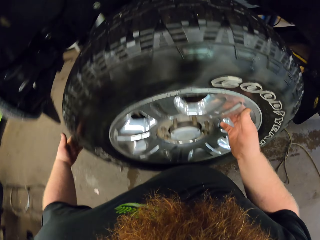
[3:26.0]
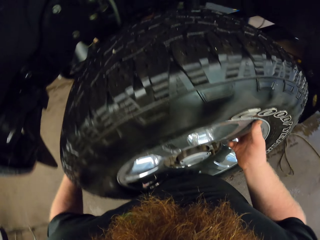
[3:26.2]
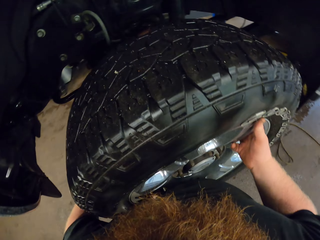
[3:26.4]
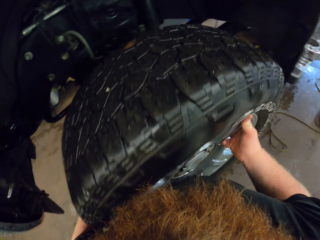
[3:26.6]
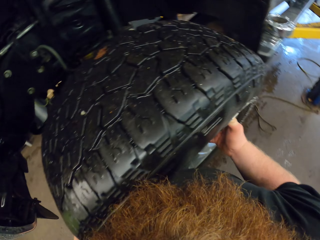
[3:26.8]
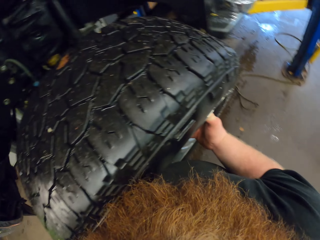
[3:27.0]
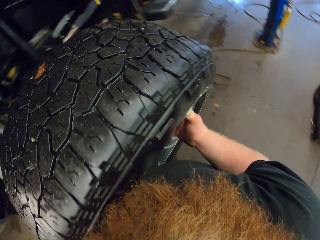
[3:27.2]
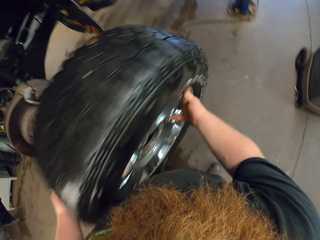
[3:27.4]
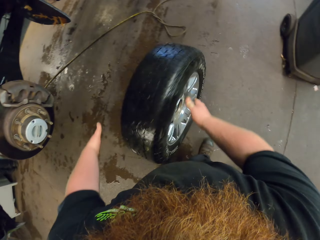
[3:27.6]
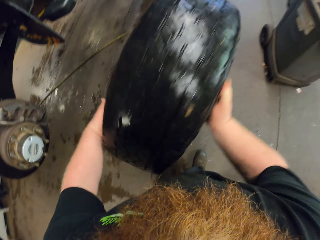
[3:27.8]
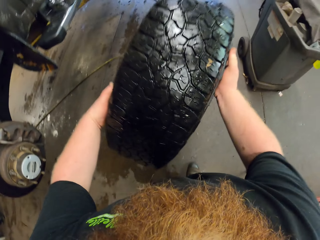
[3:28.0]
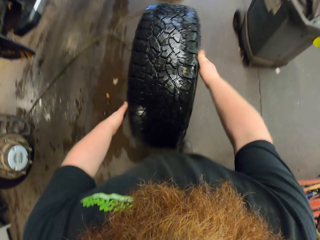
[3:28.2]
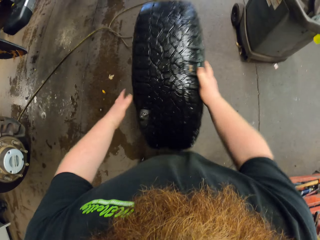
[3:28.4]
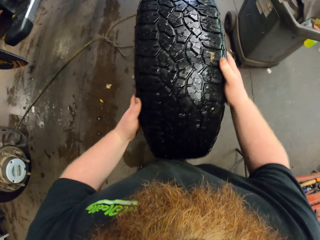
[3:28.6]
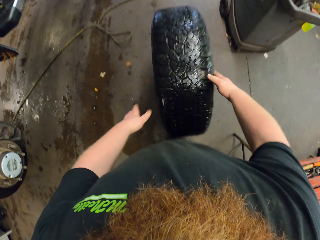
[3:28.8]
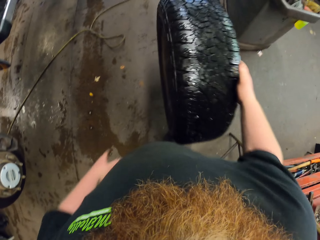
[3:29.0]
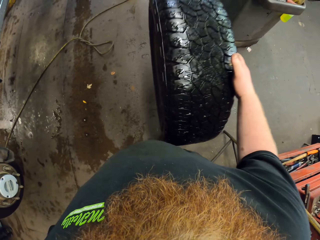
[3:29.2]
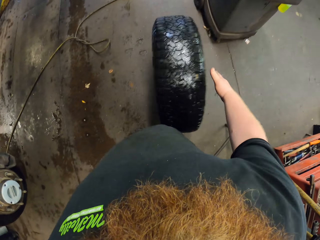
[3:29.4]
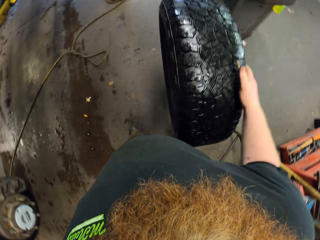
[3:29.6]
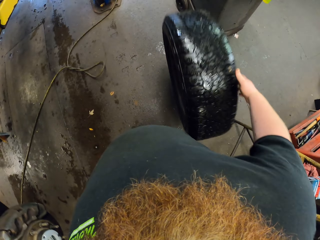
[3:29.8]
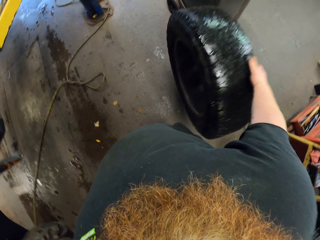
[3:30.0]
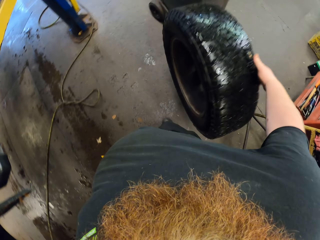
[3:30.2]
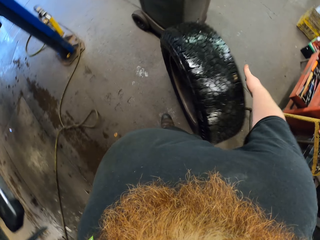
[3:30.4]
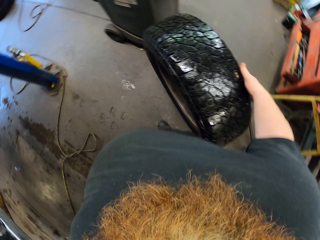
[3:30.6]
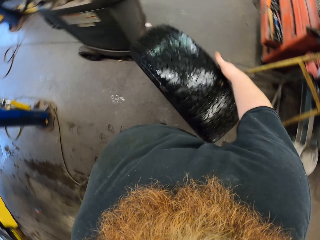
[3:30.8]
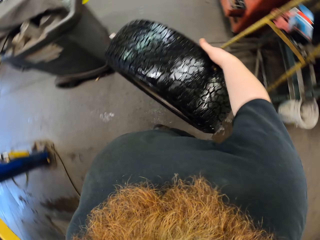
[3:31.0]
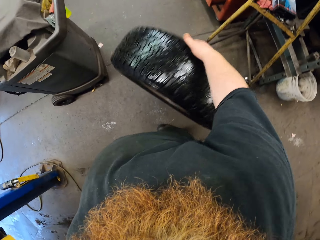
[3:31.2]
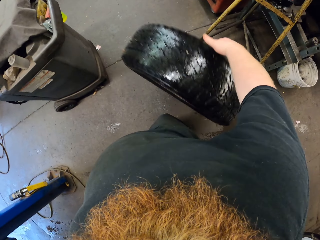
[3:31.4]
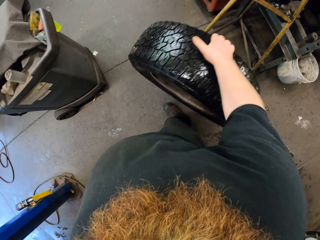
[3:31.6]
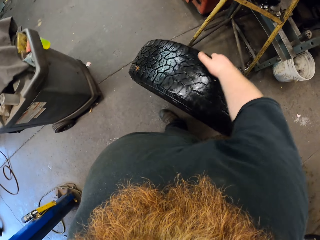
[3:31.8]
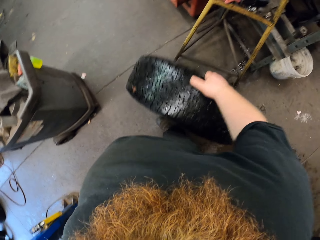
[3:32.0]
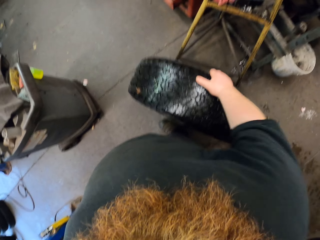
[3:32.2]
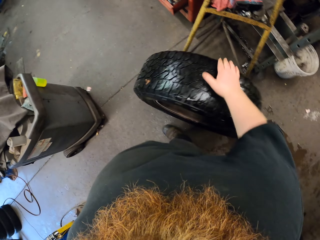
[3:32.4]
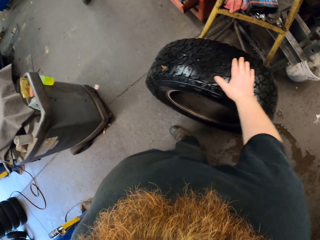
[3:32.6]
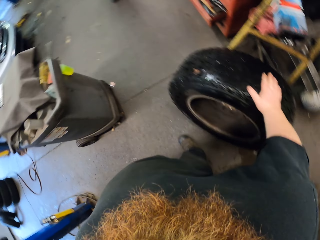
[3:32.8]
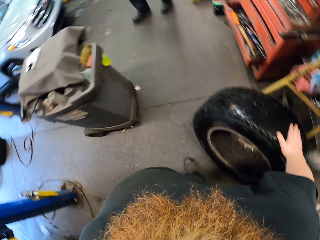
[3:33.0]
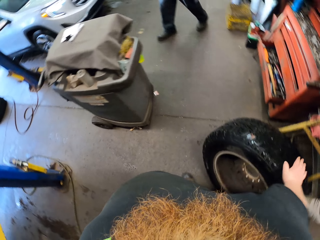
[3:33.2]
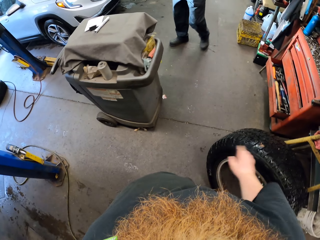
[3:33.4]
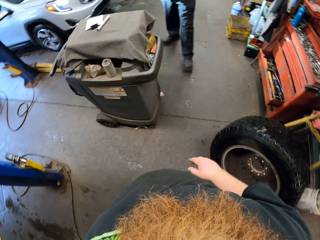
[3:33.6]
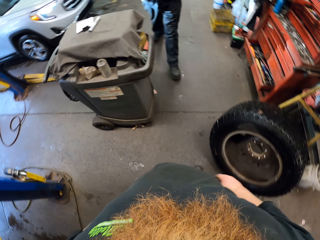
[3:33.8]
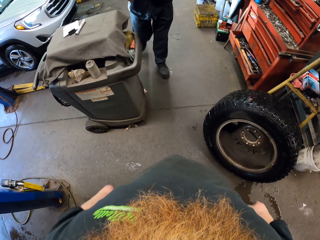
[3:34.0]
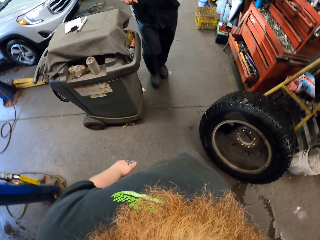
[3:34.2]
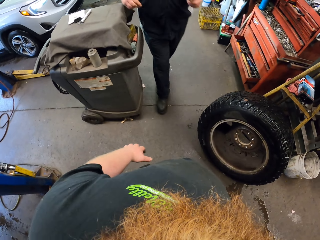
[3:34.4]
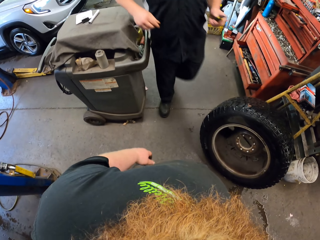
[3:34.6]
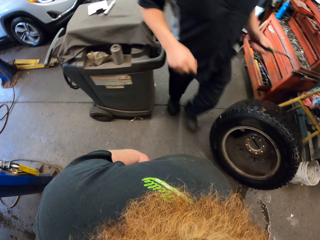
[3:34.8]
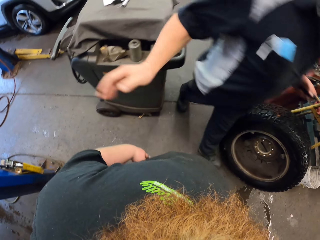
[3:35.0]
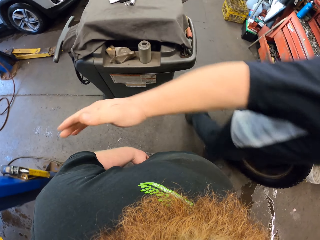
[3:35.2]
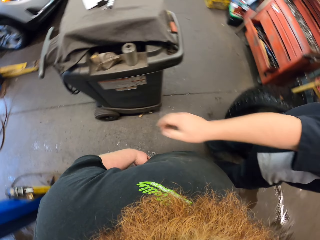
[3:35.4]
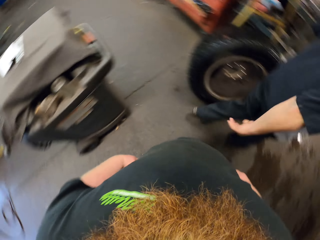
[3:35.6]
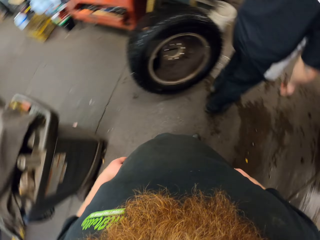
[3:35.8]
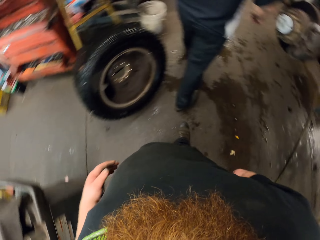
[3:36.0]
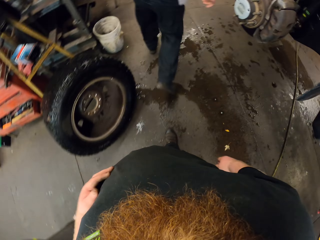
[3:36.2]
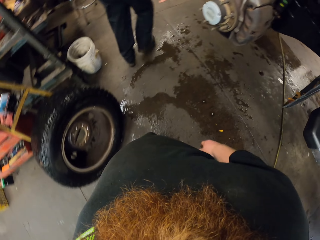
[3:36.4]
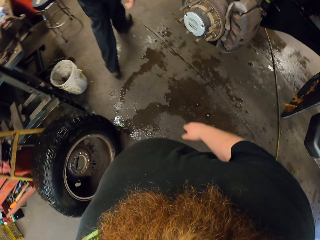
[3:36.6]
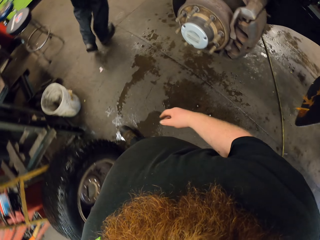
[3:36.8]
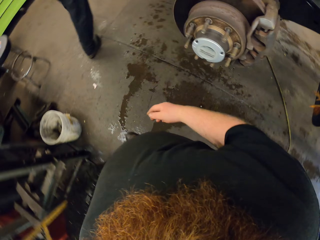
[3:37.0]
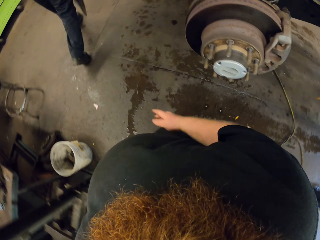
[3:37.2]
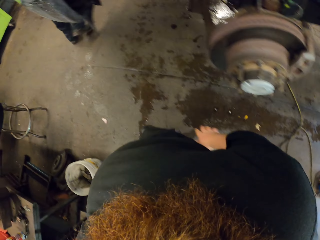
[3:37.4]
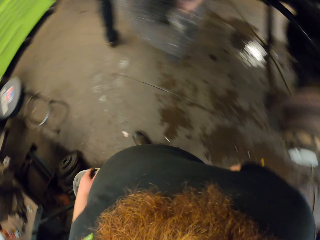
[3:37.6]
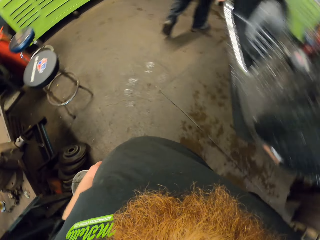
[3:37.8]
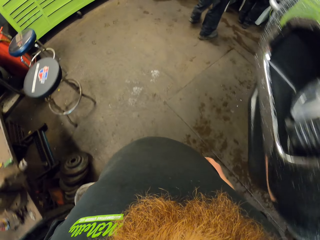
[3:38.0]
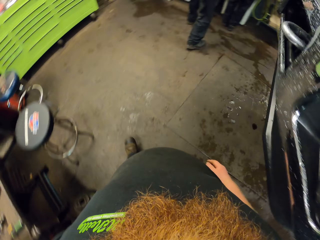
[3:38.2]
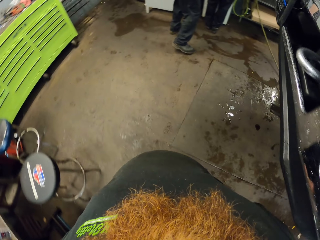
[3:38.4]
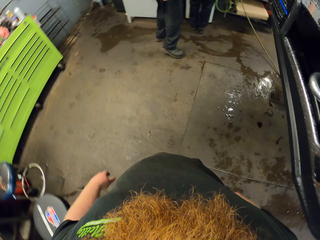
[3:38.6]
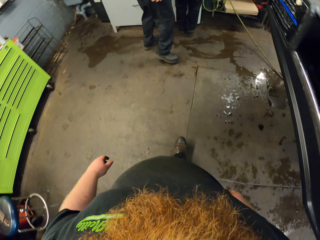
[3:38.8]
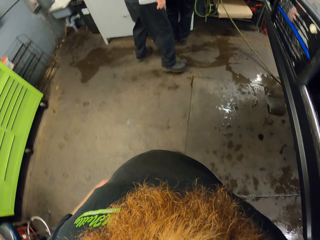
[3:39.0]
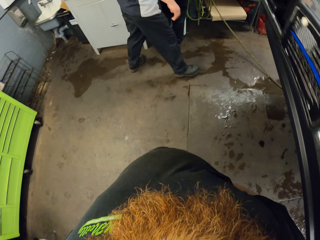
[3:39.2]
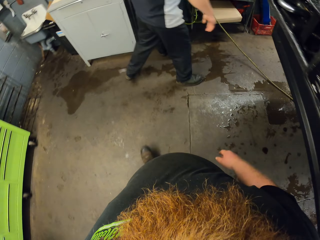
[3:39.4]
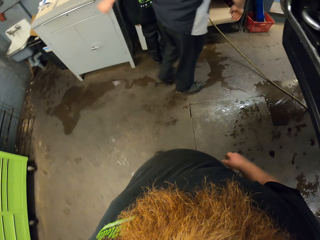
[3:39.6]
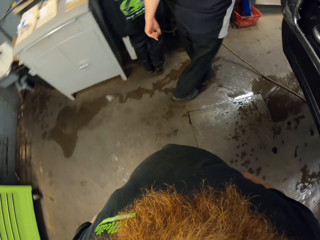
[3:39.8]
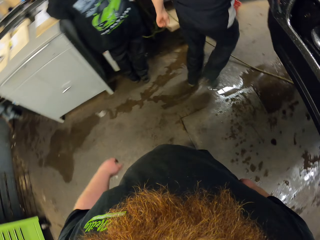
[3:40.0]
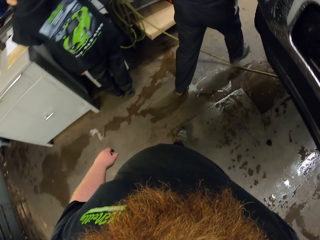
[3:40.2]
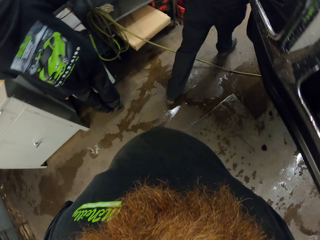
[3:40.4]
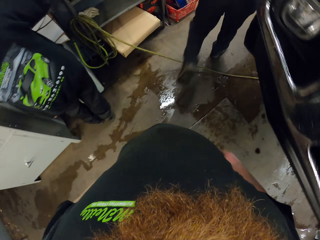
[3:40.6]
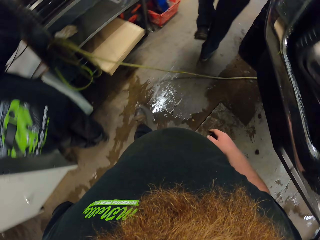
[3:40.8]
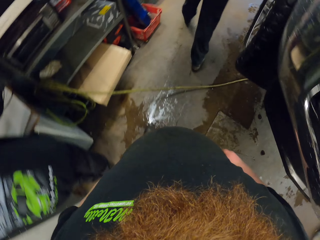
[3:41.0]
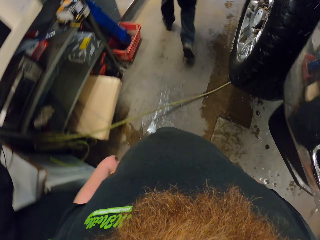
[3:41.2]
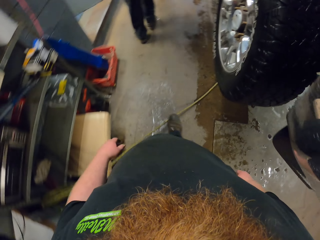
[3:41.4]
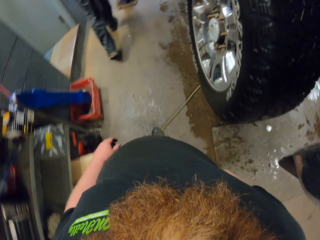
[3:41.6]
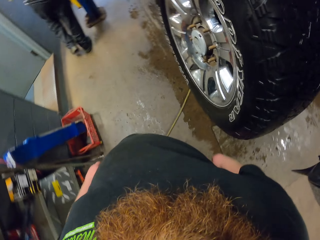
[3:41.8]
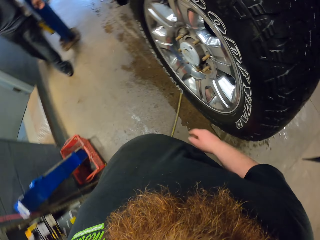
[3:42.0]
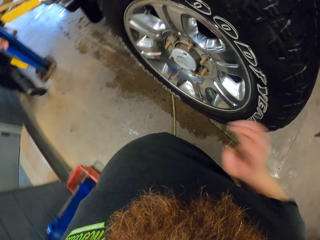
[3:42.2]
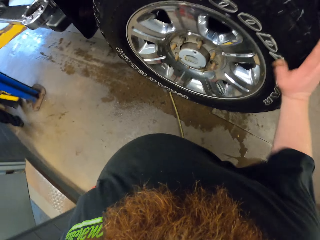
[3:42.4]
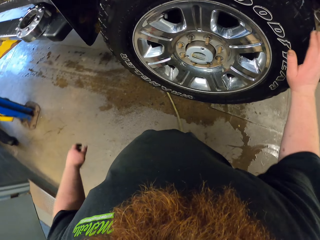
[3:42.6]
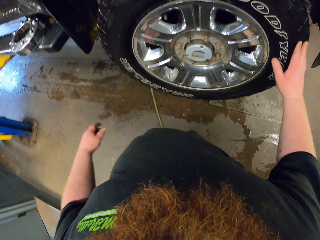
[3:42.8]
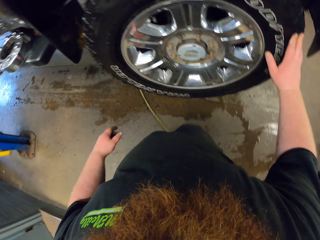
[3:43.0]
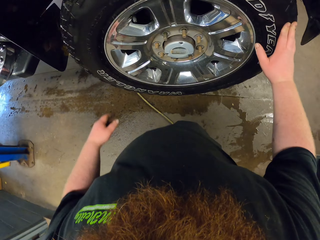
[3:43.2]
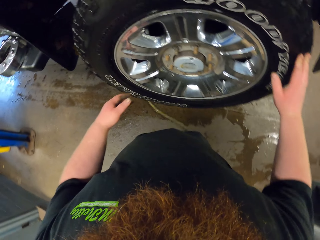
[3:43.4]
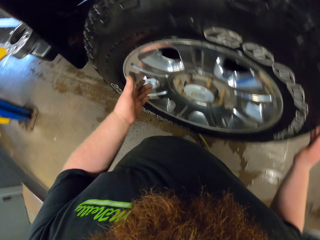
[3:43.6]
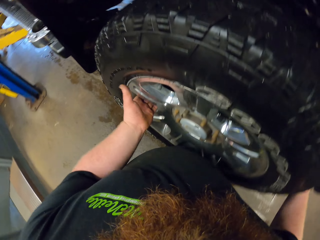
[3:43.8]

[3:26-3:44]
The camera wearer pulls the wheel. They bounce the car tyre. They throw the wheel on the floor. A man walks in the garage and taps the camera wearer in the garage. The man walks around the room. The camera wearer walks beside the car in the garage.

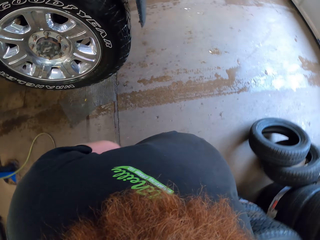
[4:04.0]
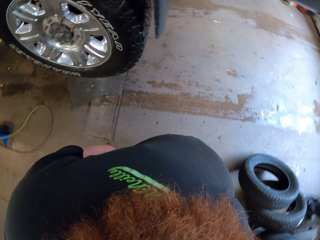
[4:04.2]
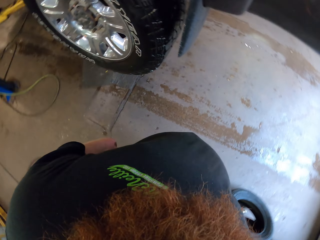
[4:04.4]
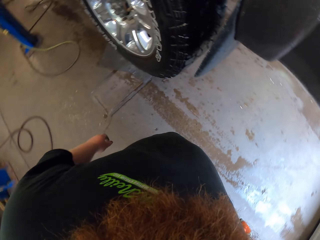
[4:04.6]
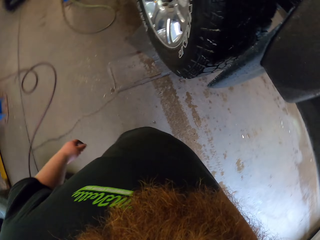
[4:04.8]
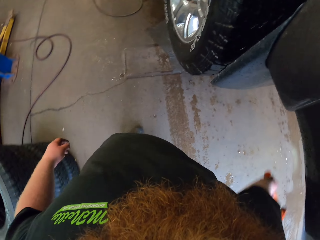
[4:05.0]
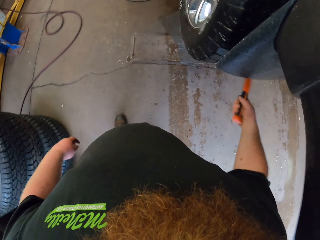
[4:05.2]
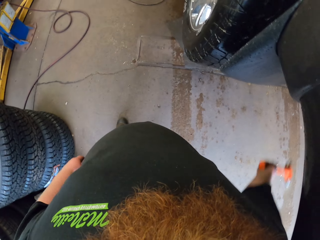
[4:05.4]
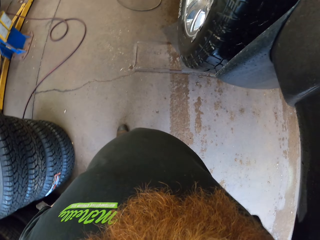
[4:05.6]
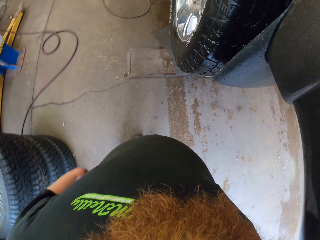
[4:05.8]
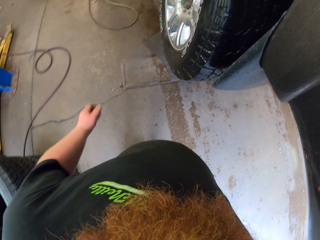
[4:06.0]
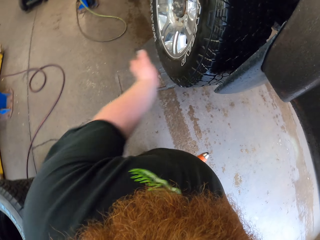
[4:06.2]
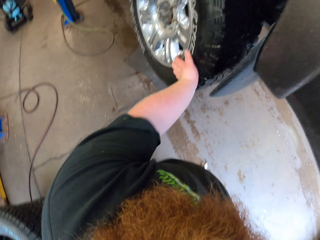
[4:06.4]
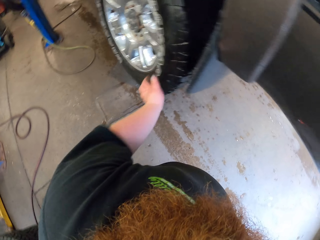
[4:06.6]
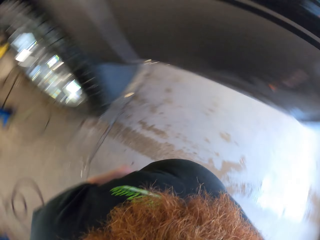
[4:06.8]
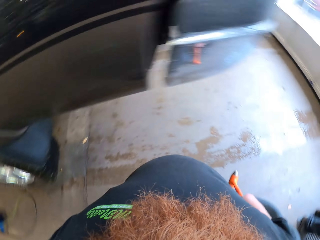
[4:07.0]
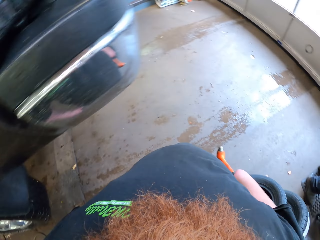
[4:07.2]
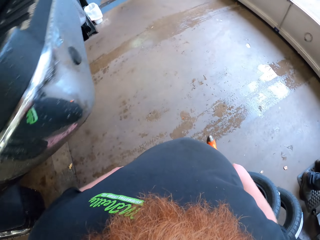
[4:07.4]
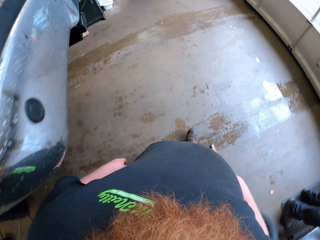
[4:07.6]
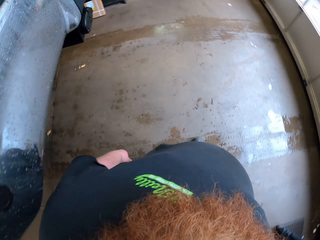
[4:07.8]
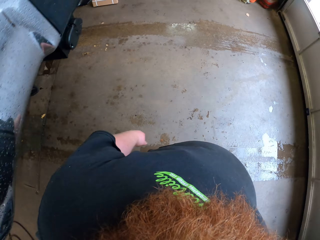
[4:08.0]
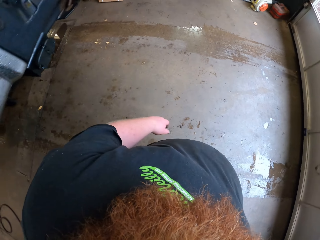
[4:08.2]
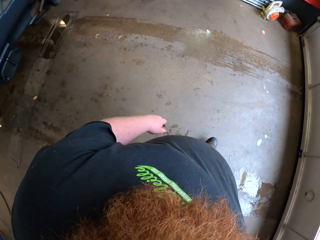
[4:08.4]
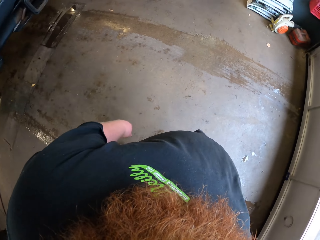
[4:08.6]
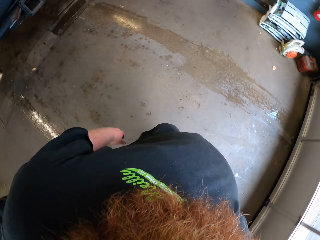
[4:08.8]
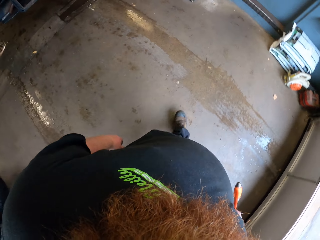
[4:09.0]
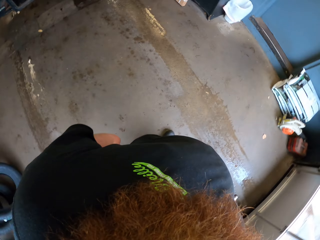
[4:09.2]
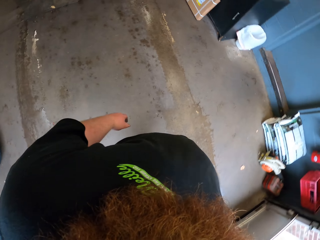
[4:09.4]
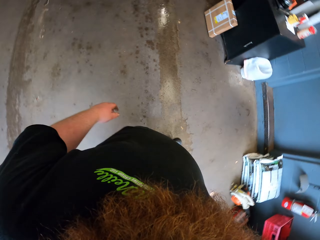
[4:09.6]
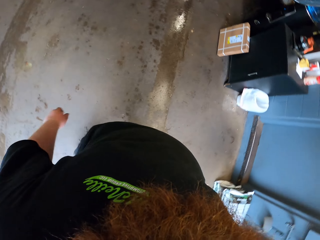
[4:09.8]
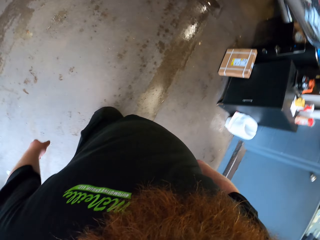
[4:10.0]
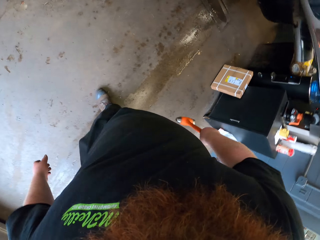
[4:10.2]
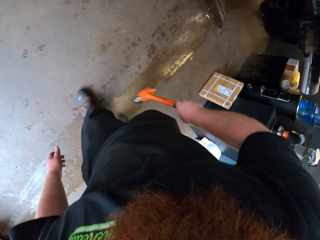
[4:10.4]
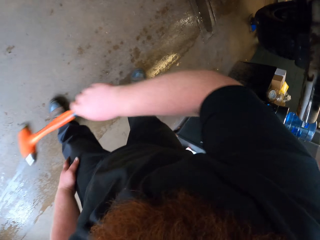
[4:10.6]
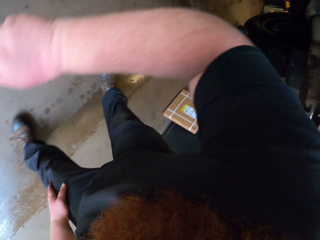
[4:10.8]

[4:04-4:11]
The camera wearer hits the wheel with the hammer. They walk beside the car in the garage.
